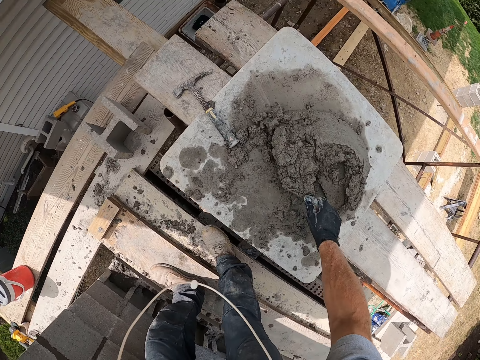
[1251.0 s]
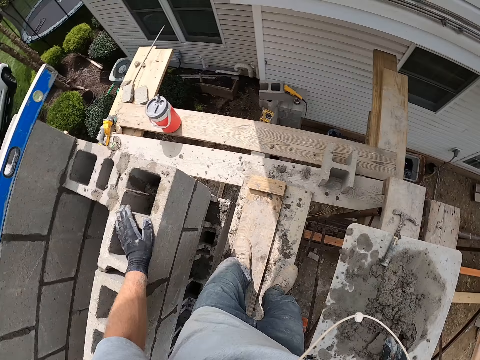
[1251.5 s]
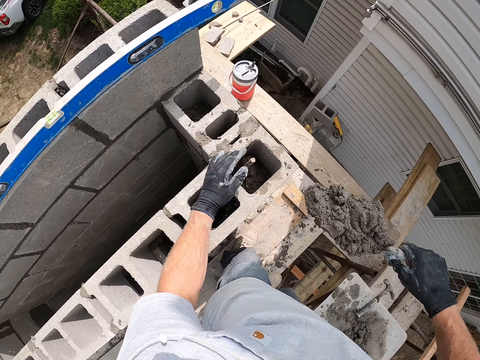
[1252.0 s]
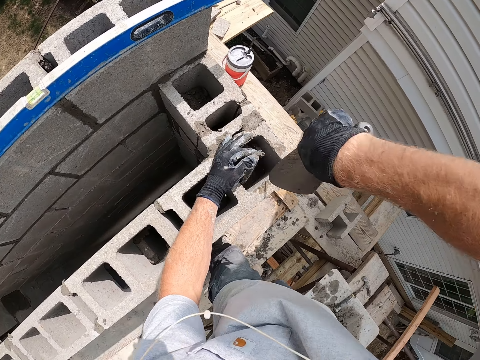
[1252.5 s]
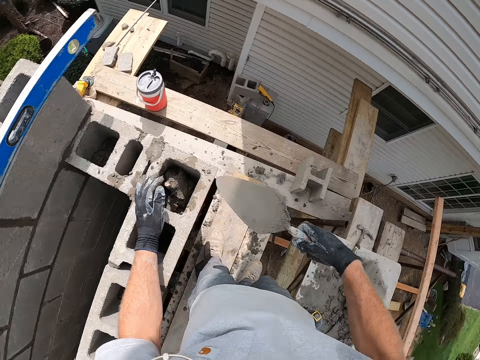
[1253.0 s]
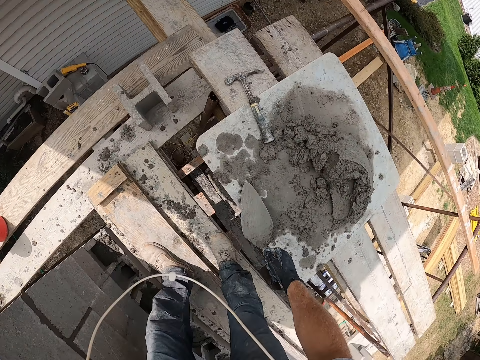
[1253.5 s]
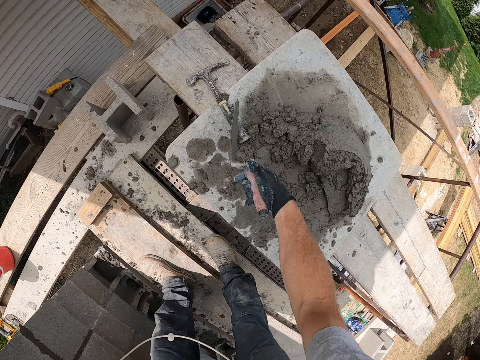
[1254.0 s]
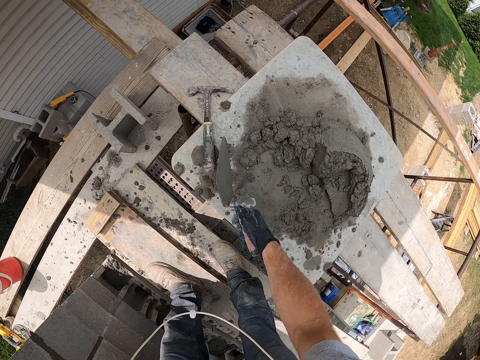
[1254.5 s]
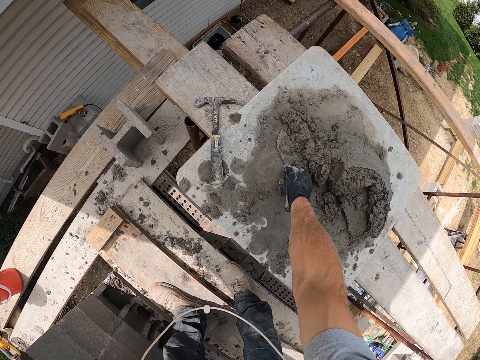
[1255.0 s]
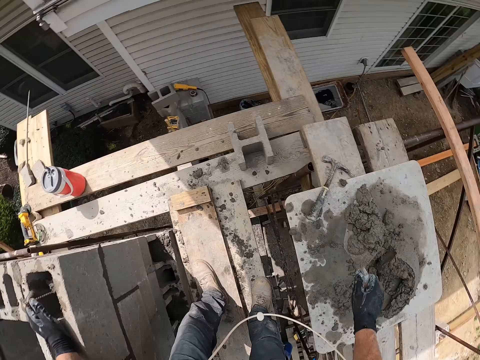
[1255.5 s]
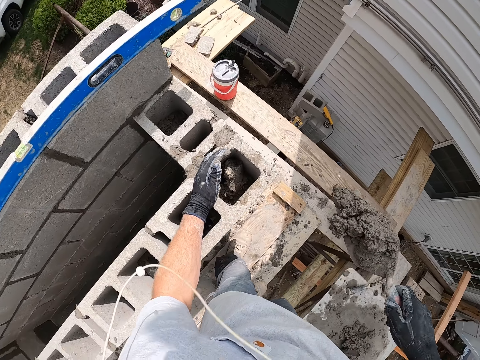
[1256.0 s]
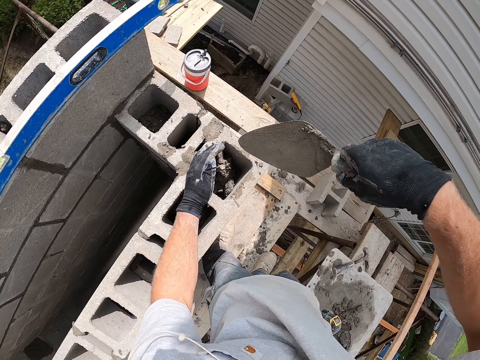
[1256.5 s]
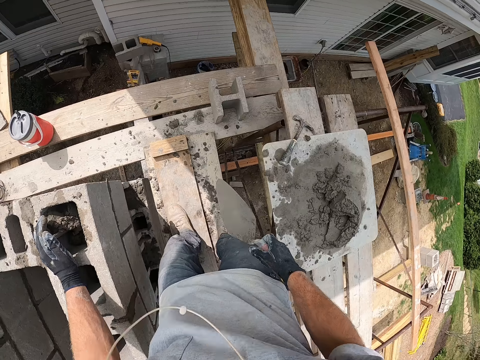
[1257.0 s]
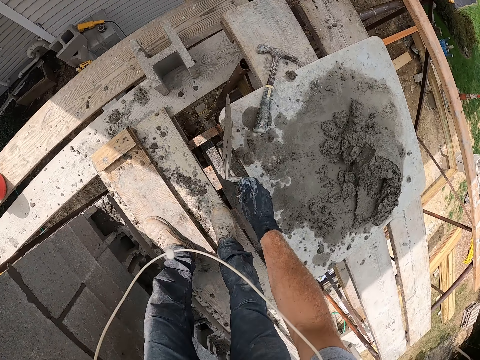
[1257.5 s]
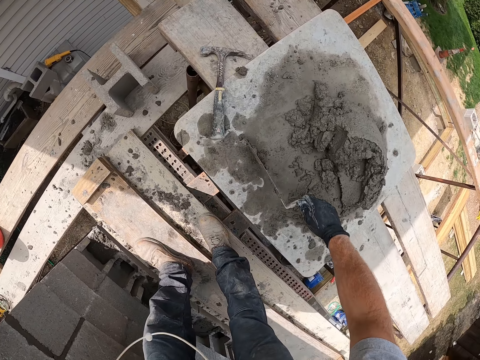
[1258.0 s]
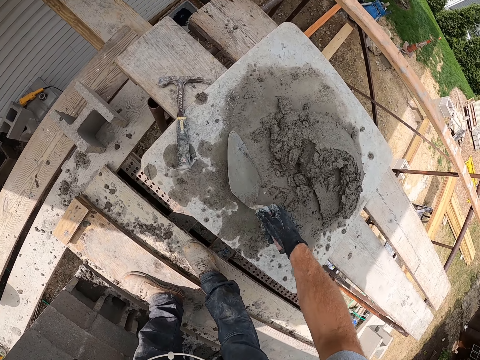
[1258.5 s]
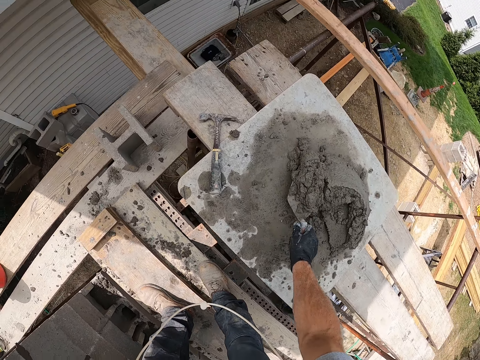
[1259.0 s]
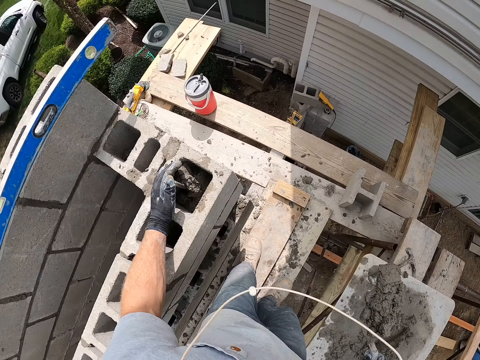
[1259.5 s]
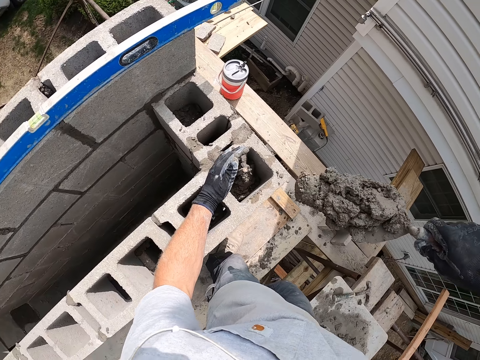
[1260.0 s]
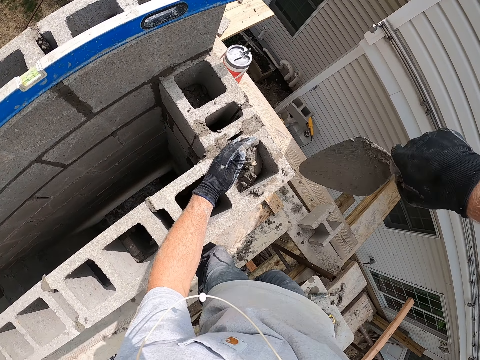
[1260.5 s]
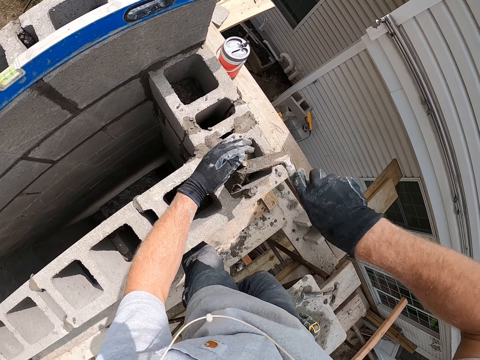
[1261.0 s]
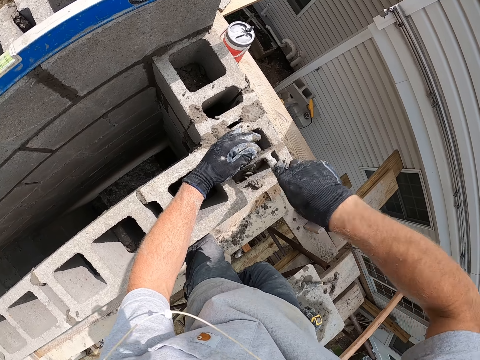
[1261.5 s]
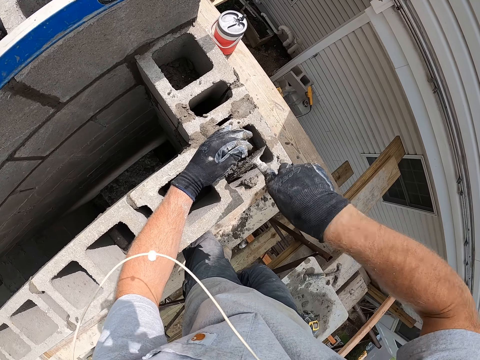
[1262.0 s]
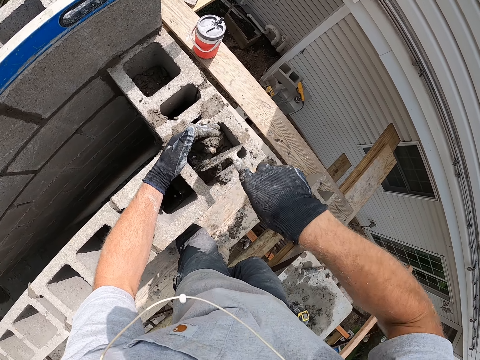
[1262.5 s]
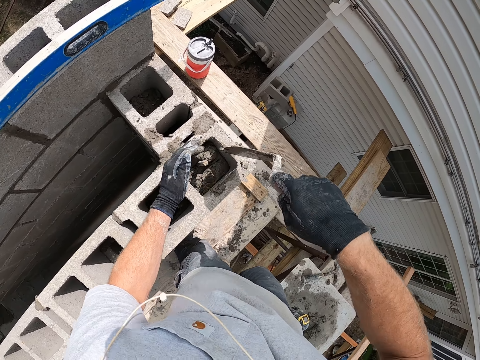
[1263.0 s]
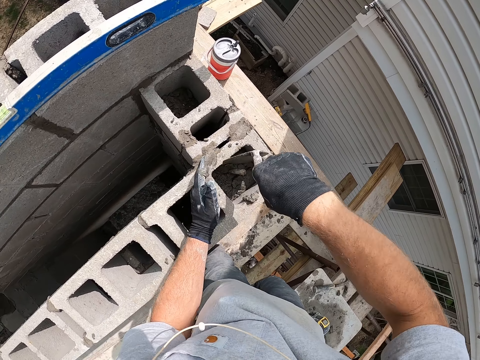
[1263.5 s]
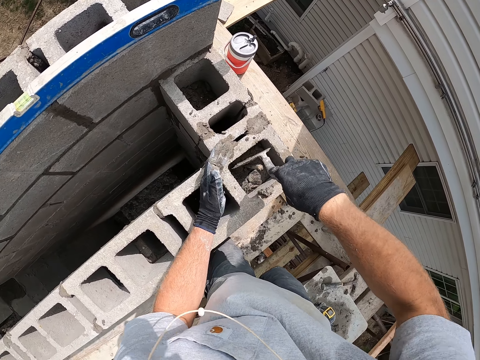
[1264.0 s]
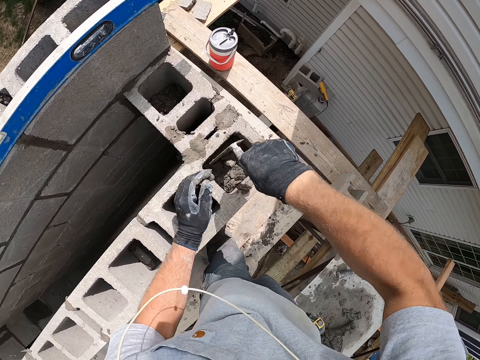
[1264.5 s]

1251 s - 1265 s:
The camera wearer packs cement or concrete with the trowel. They pour the cement into the concrete wall. They shift a hammer on the wooden plank with the trowel. They pack the cement with the trowel. They pour the cement into the concrete wall. They pack the cement with the trowel. They pour the cement into the concrete wall. They level the concrete.

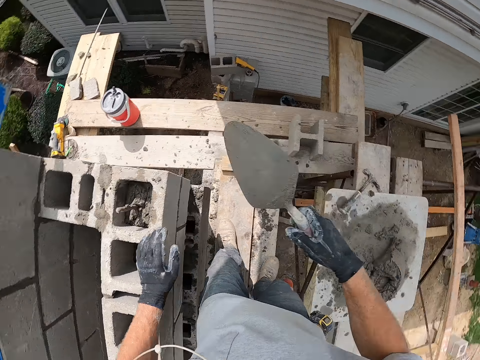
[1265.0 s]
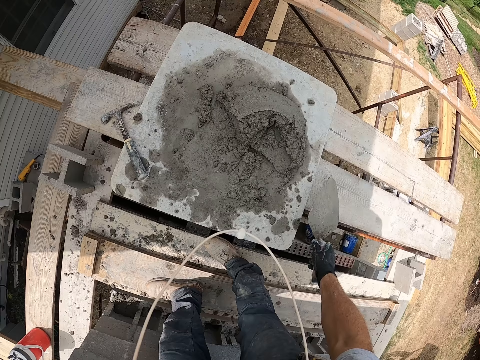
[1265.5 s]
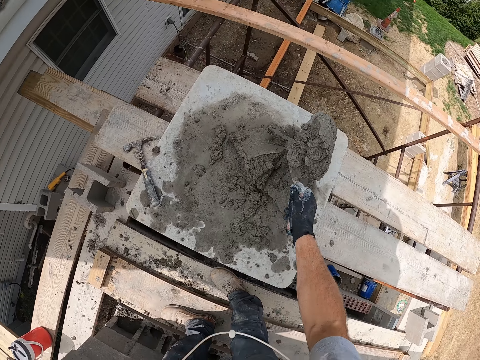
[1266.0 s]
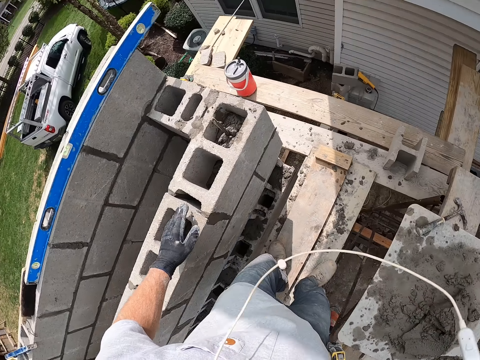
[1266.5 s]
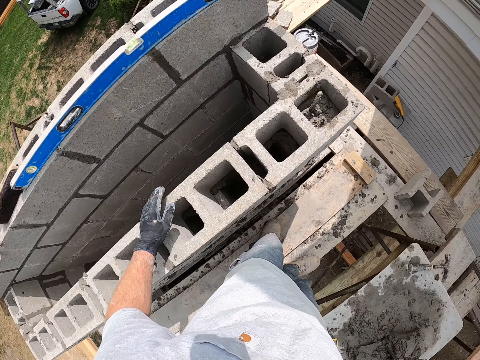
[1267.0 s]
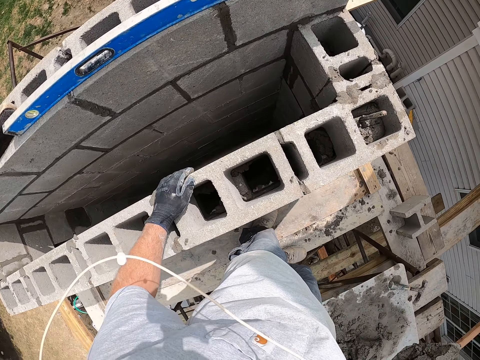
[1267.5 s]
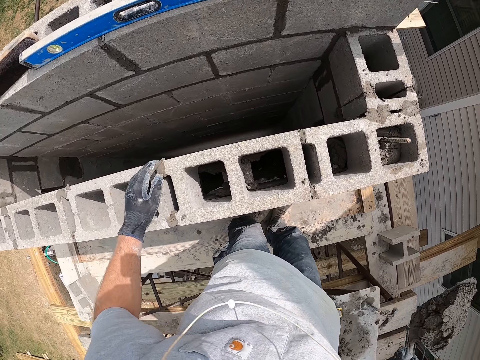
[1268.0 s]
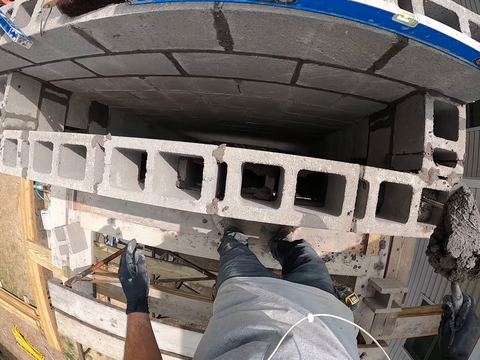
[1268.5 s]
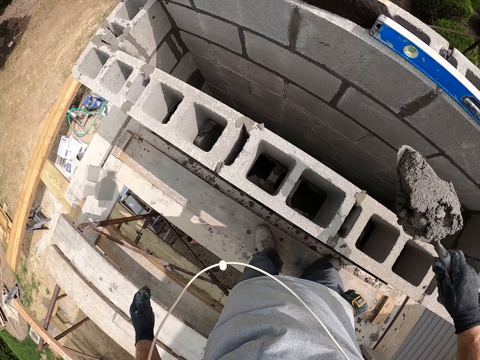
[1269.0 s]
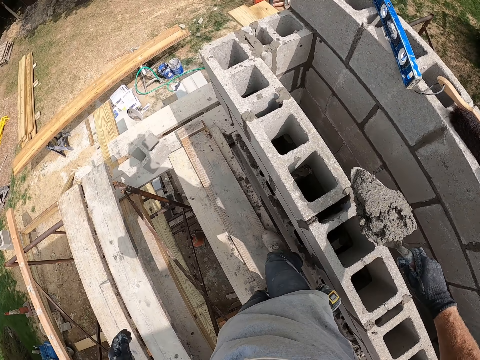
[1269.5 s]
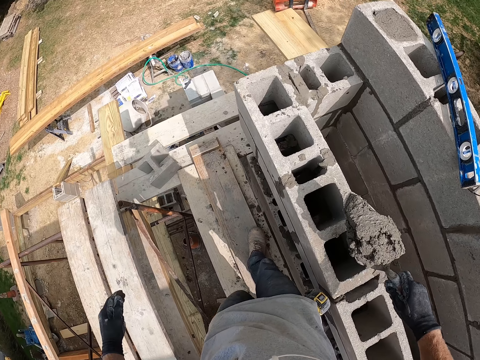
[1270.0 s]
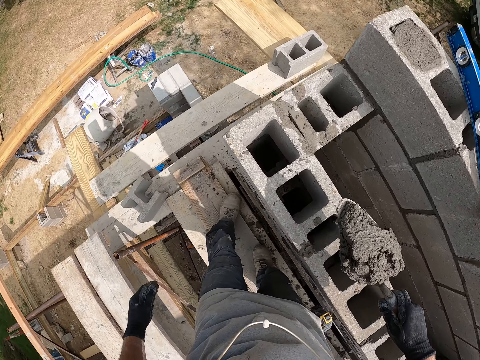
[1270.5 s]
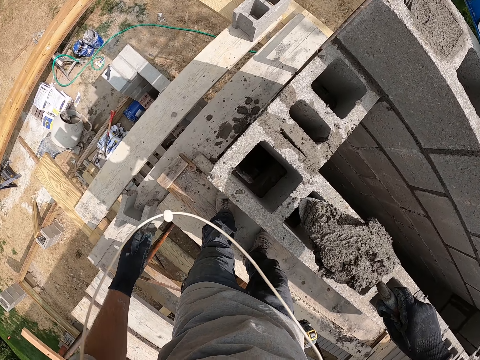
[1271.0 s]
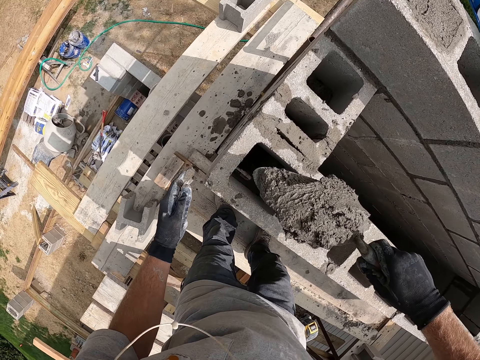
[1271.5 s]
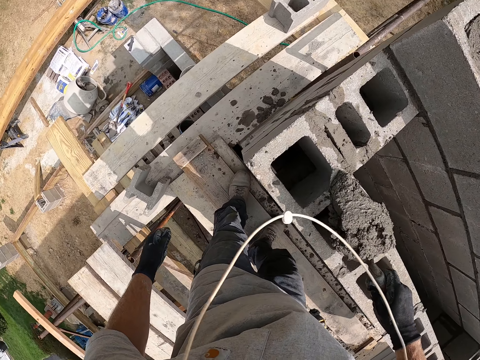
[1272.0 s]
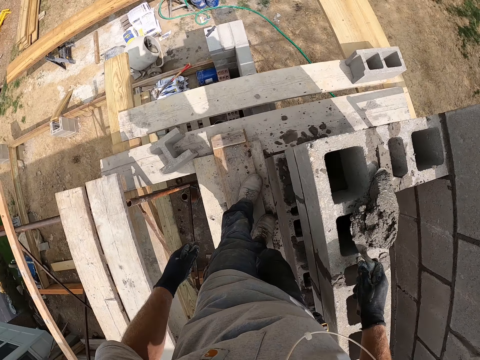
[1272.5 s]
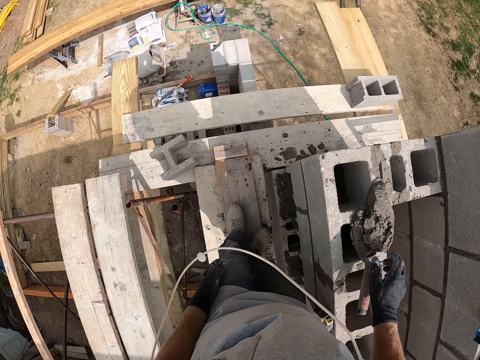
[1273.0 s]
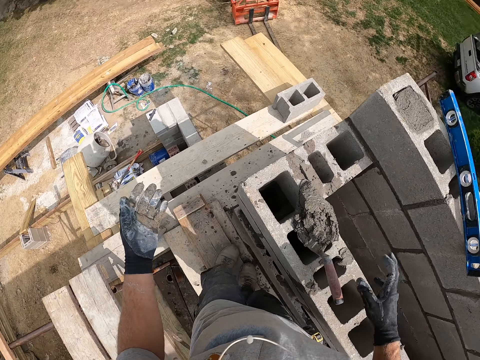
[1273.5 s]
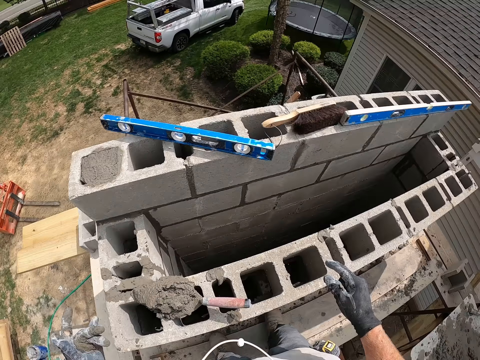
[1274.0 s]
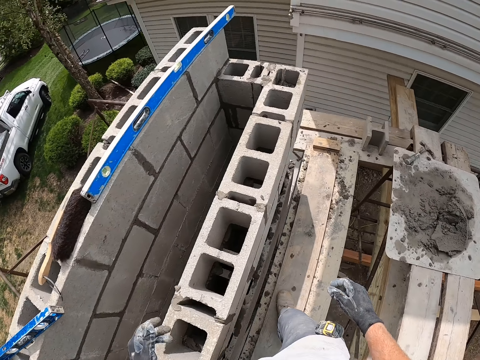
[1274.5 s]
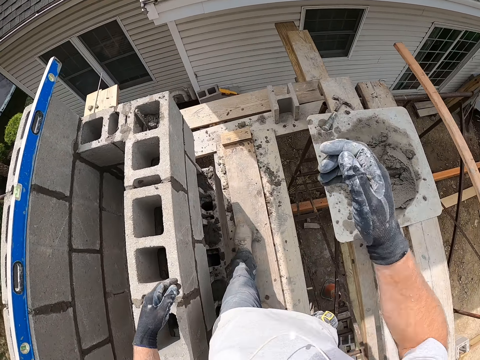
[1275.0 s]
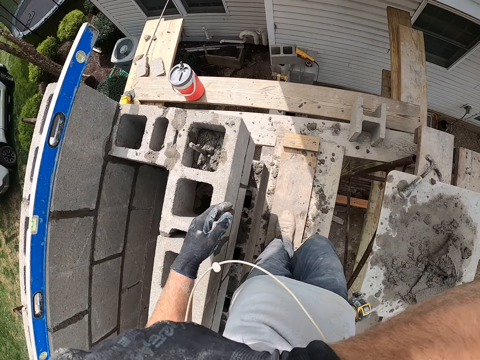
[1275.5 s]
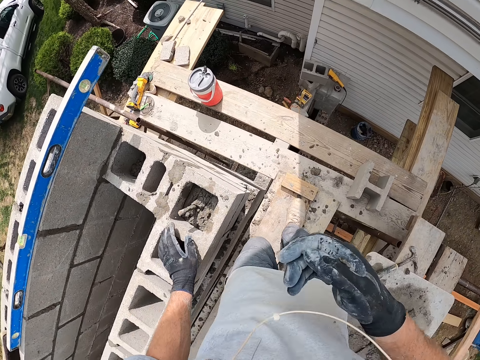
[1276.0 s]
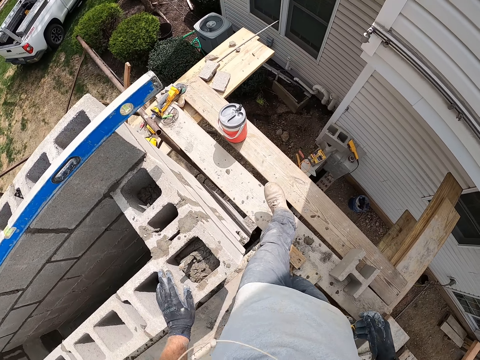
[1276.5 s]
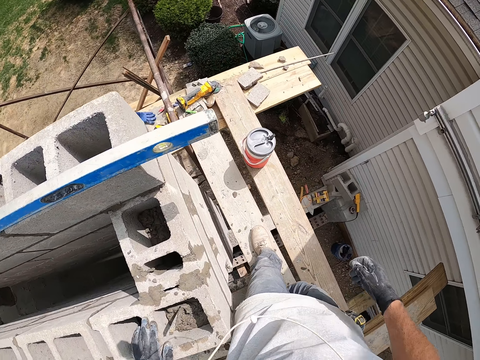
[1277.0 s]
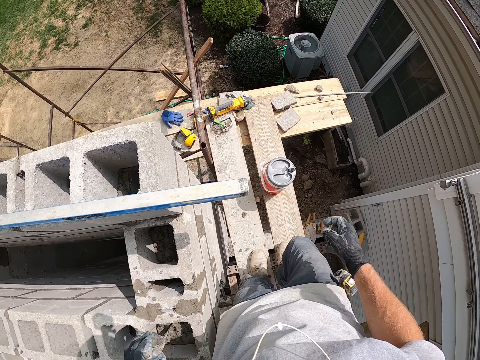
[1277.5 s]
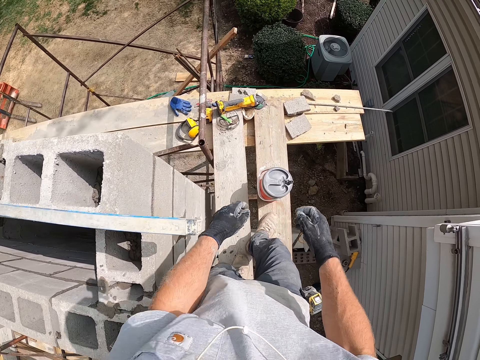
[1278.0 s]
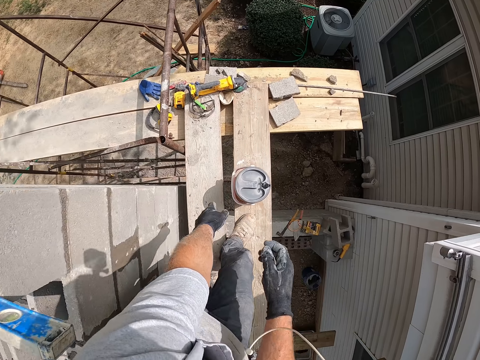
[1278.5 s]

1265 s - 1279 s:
The camera wearer packs the cement with the trowel. He takes the concrete, walks, and drops the masonry trowel on the concrete wall. He walks. He touches his face with his right hand.
